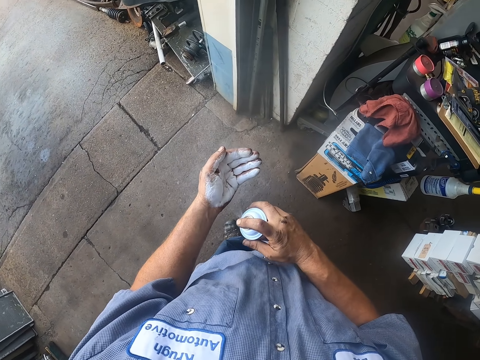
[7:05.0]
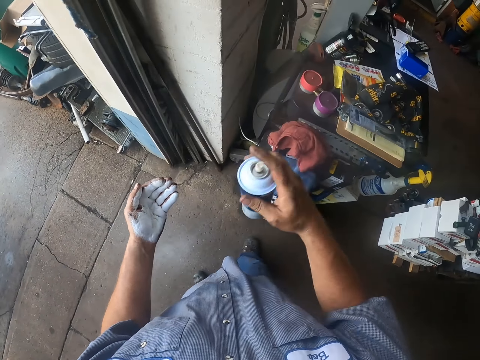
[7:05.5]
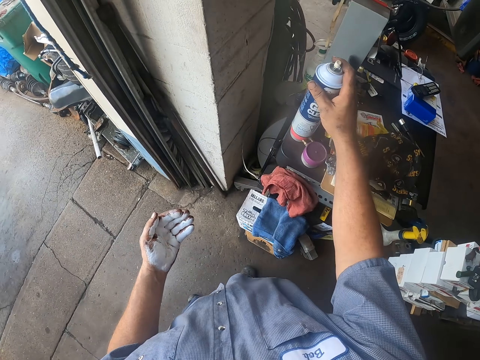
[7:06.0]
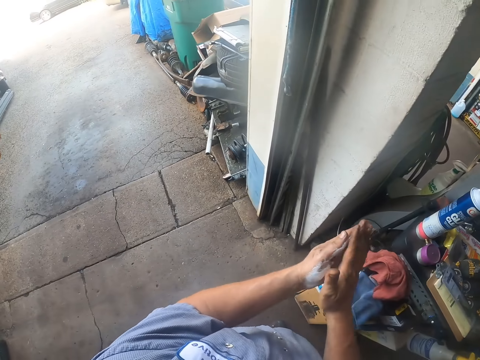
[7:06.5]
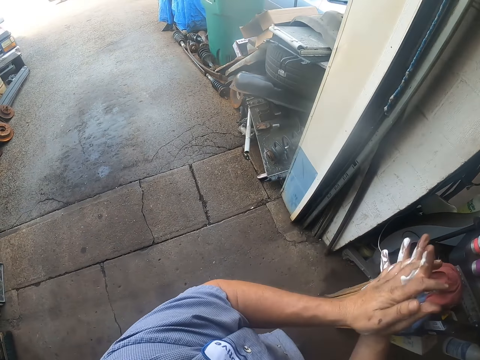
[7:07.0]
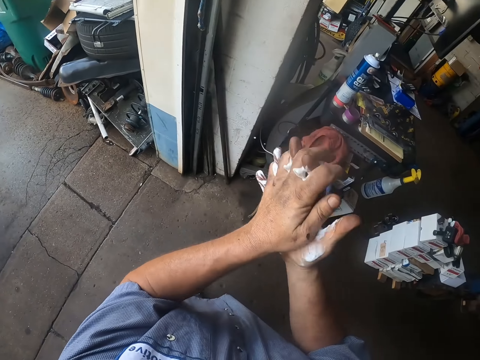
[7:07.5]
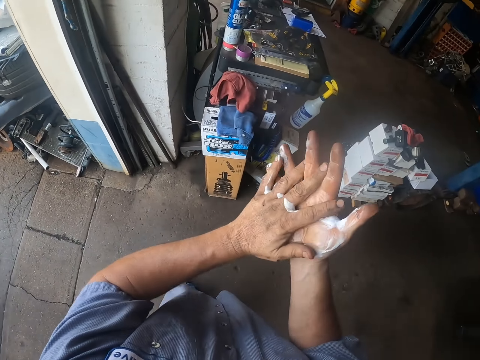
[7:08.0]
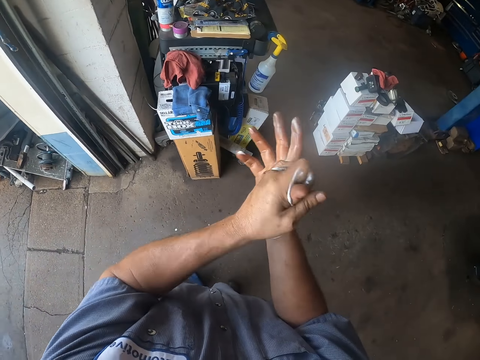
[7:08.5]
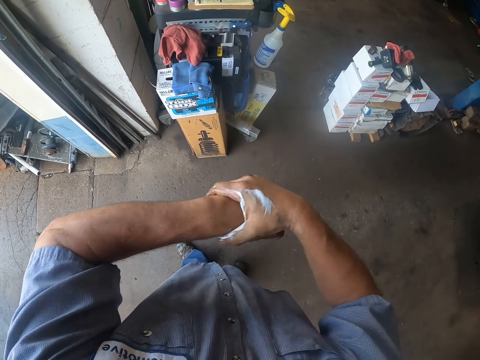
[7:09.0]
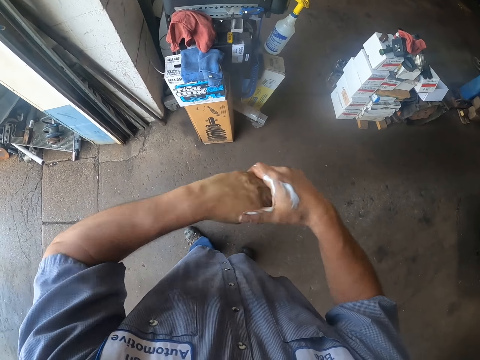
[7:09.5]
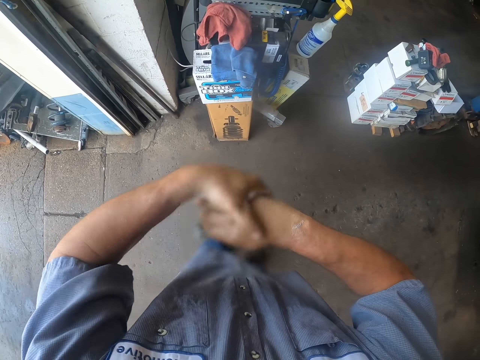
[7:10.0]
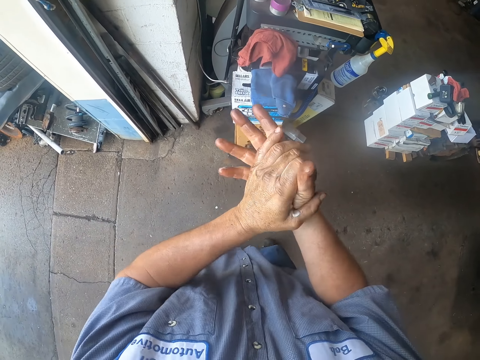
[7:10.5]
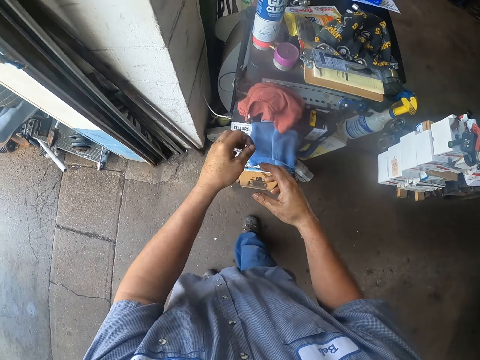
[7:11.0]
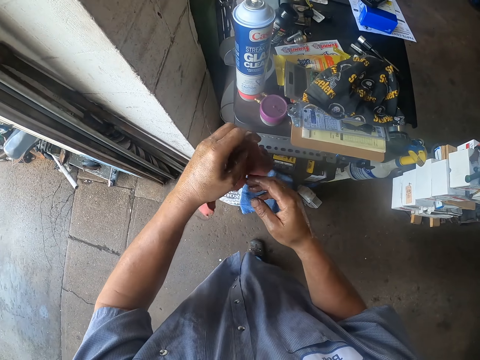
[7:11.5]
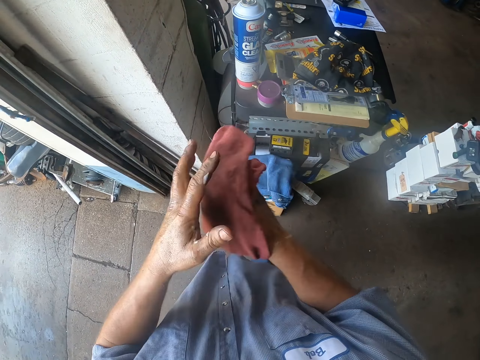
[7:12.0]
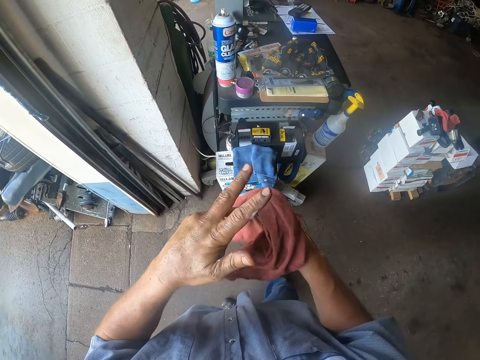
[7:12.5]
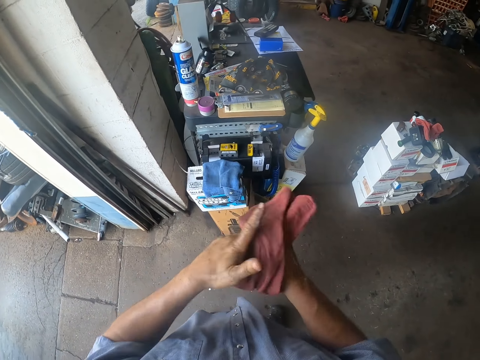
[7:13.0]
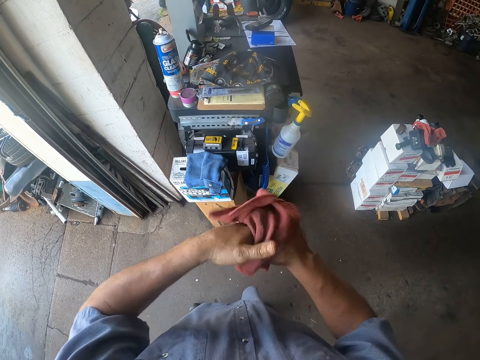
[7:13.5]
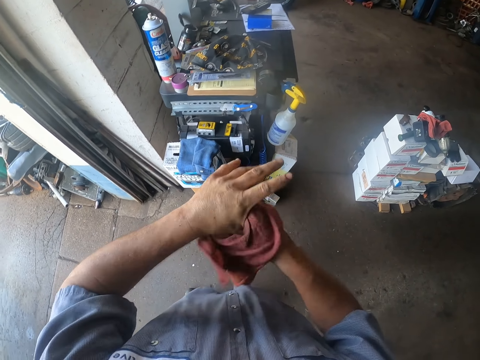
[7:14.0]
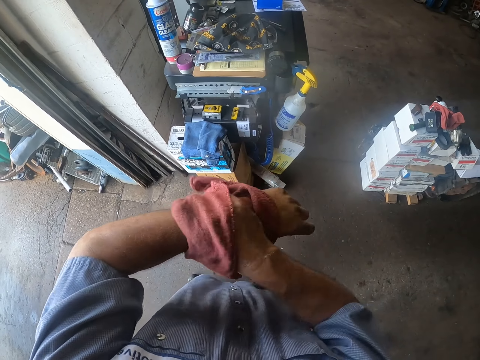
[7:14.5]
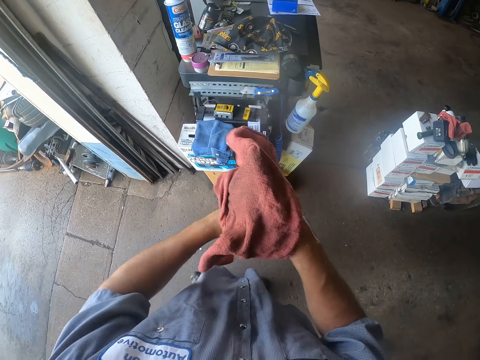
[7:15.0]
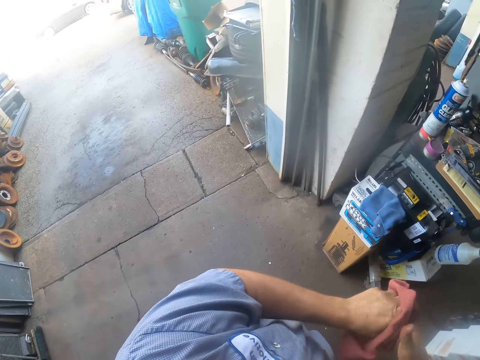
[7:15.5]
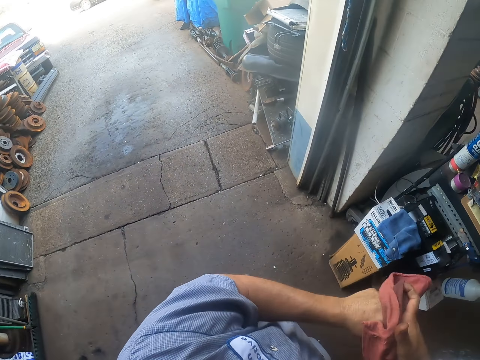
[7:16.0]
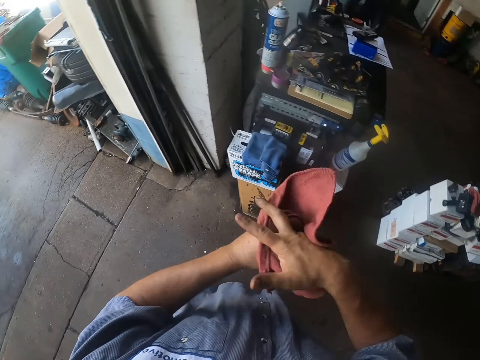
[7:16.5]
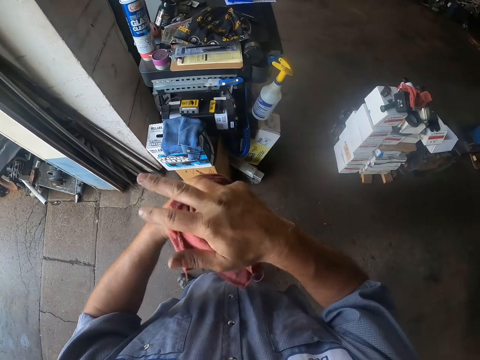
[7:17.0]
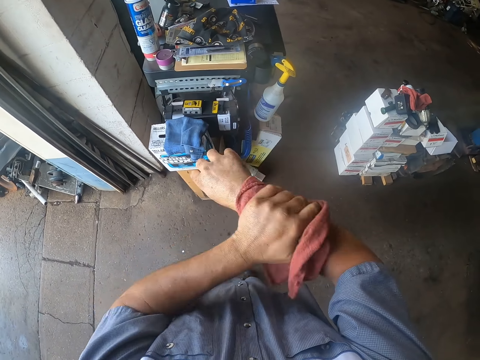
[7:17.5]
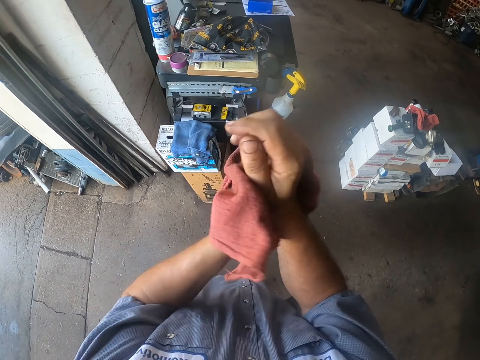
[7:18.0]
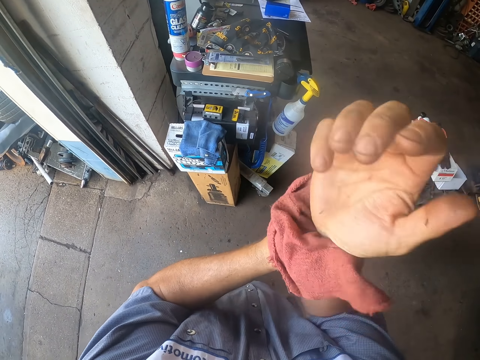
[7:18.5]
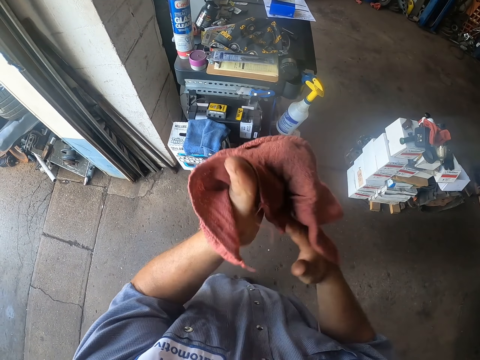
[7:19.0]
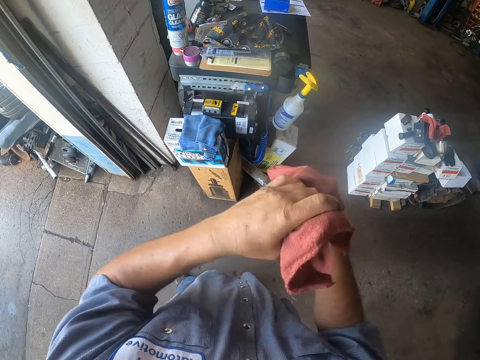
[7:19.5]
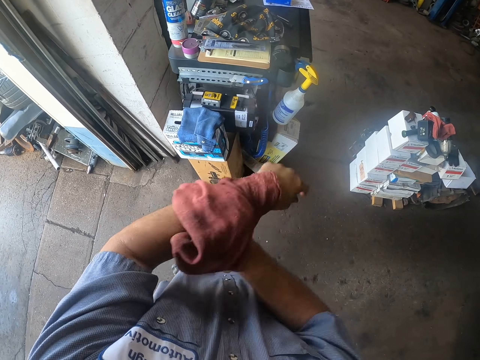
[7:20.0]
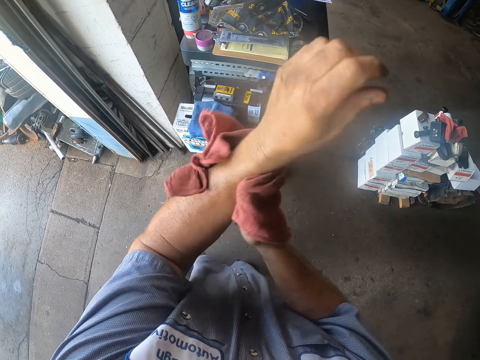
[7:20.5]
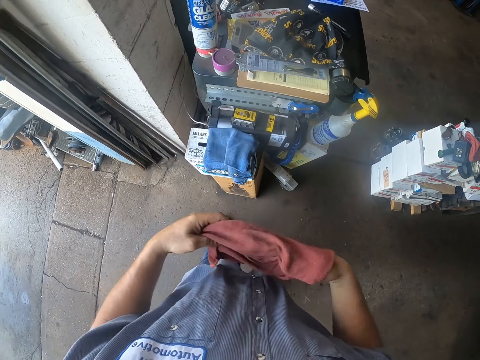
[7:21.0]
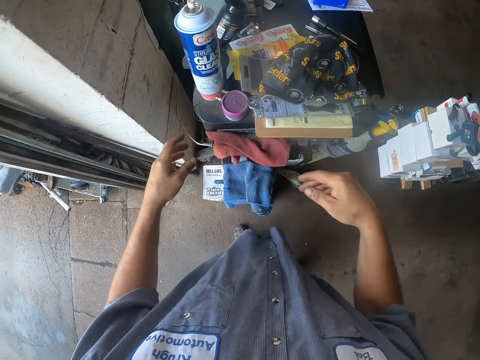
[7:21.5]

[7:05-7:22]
The camera wearer returns the oil remover spray. They rub their hands together. They apply something on the hand. They pick up the cloth. They wipe their hands with the cloth. They throw the cloth back.
